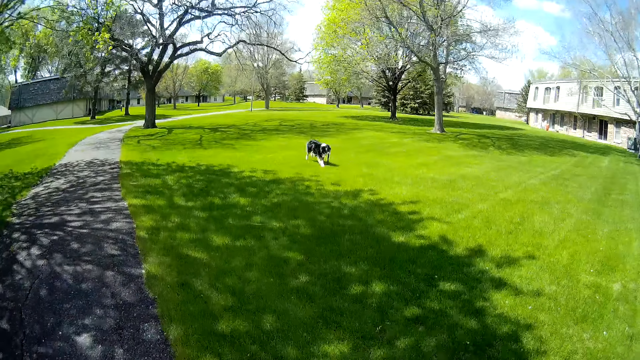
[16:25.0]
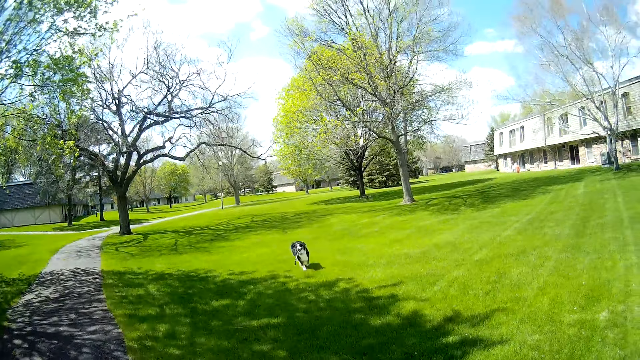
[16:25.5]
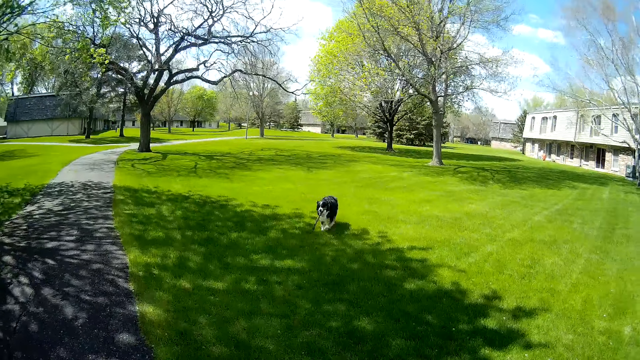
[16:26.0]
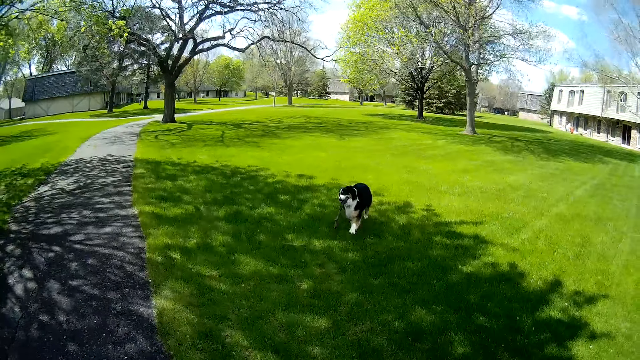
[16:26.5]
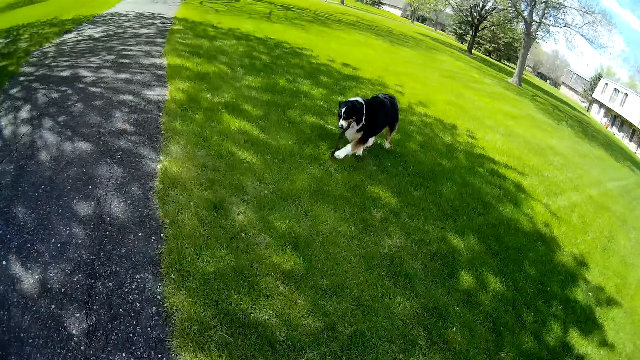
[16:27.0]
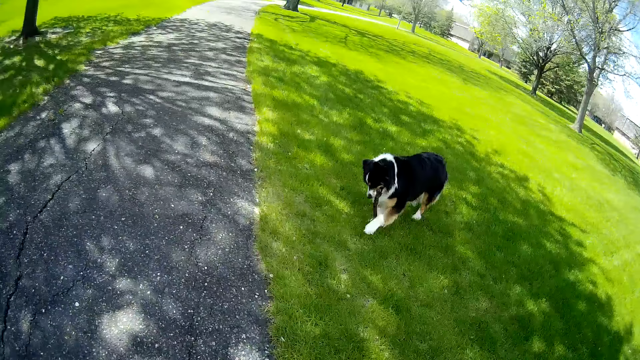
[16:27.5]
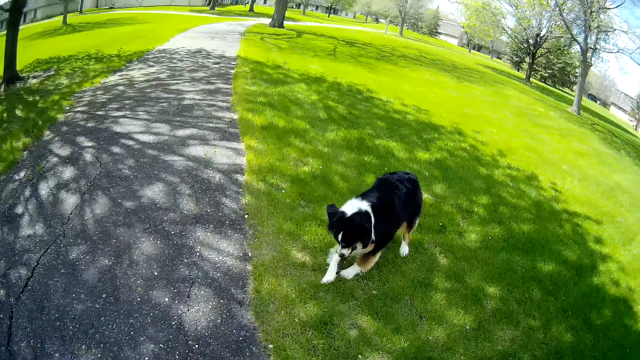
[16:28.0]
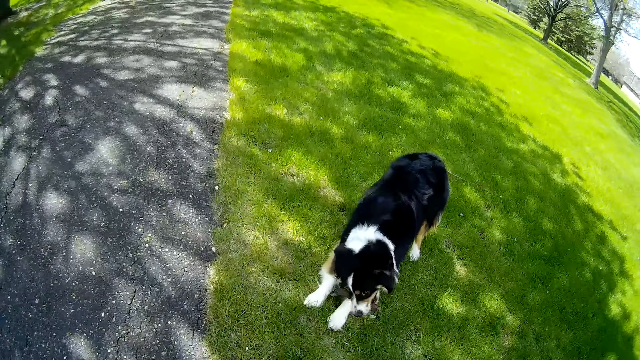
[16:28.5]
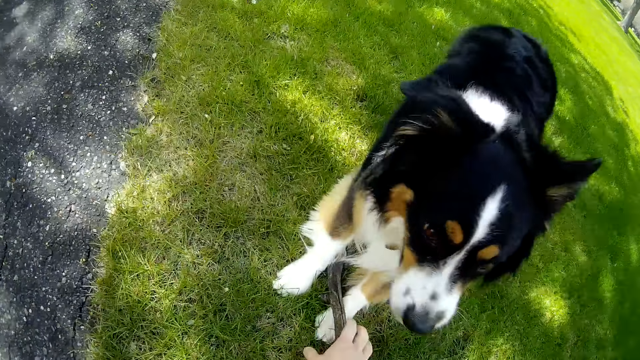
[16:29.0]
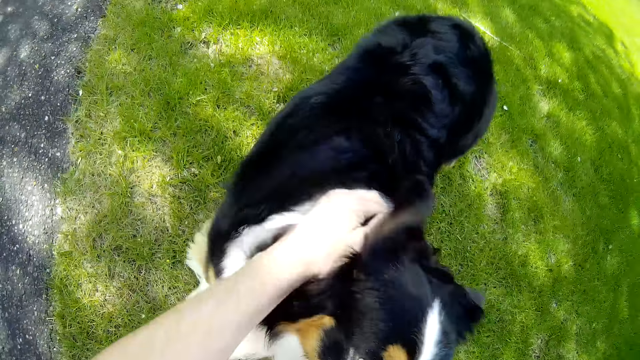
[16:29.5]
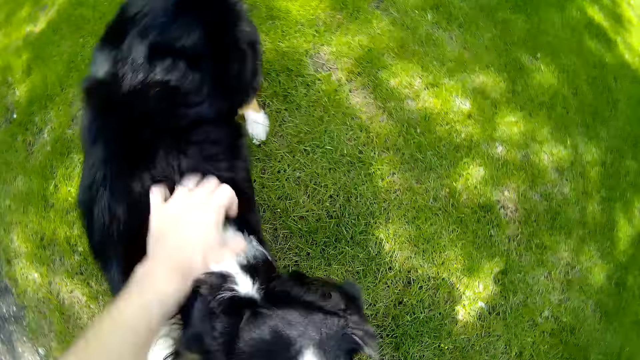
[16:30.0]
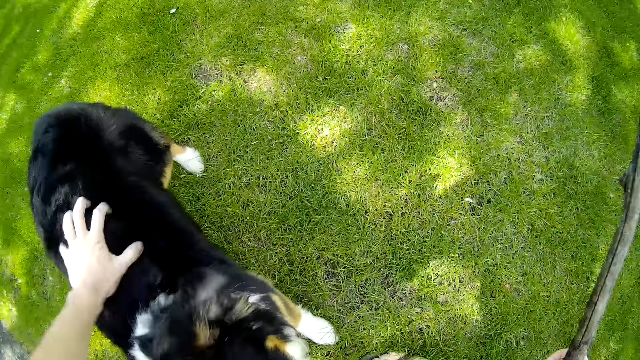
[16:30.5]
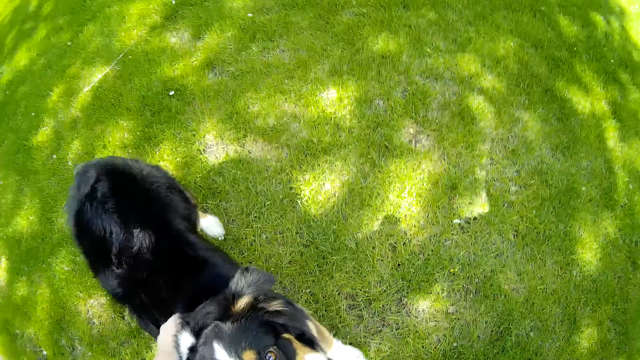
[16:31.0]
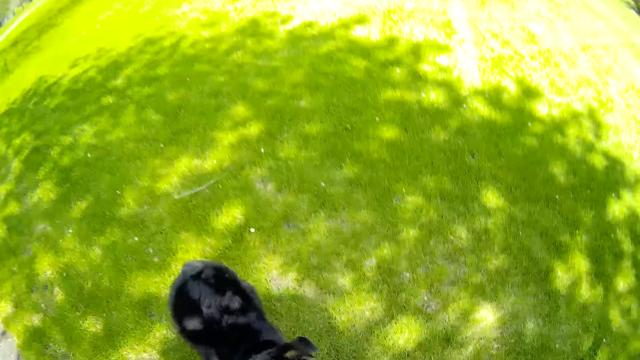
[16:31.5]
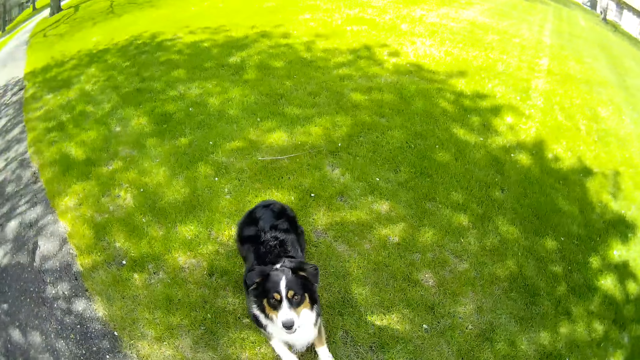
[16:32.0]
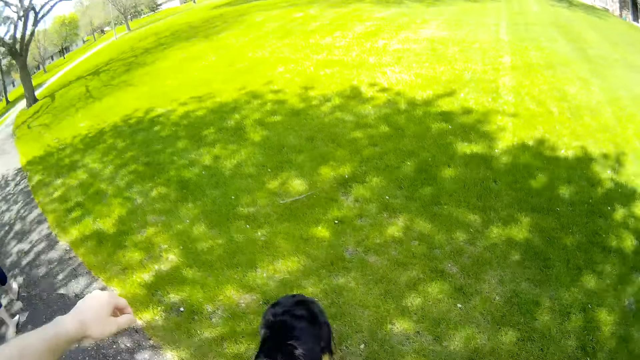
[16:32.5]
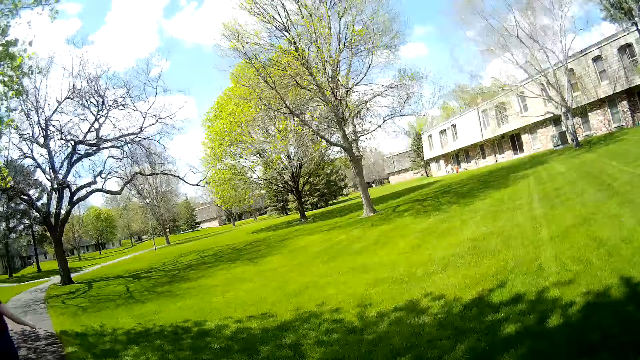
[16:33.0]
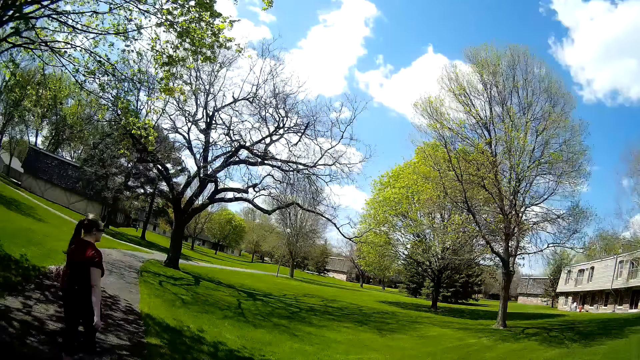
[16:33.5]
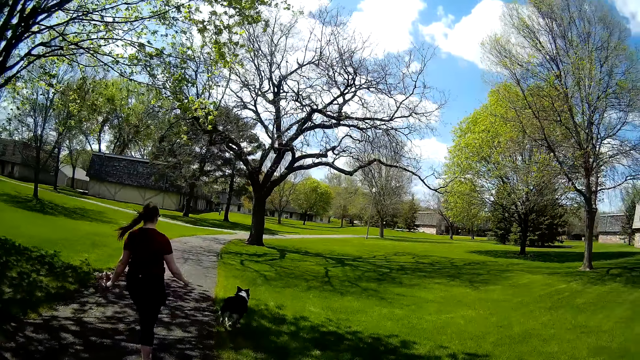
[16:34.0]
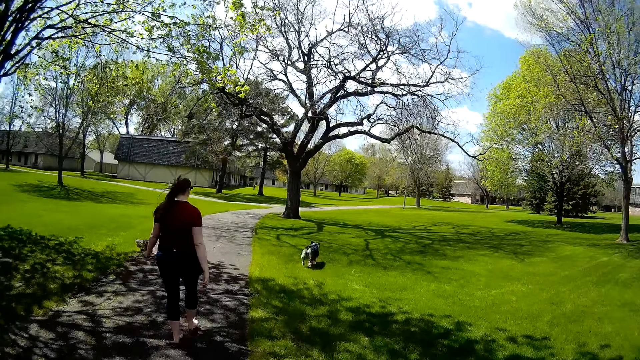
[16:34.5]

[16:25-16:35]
The dog picks up the tree branch from the lawn with its mouth. The dog runs towards the camera wearer. The camera wearer picks the tree branch from the lawn with his right hand. He rubs the dog on its head and back with his left hand. He plays with the dog. He throws the tree branch onto the lawn with his right hand. The dog runs on the lawn.

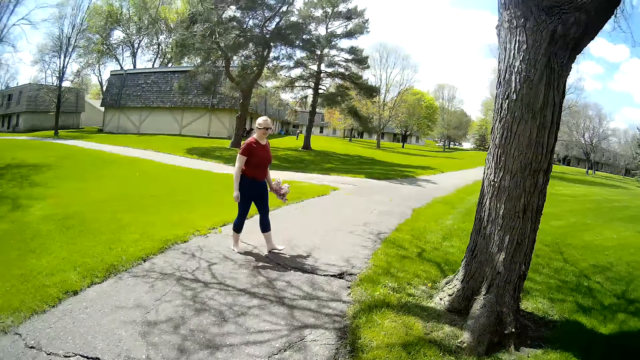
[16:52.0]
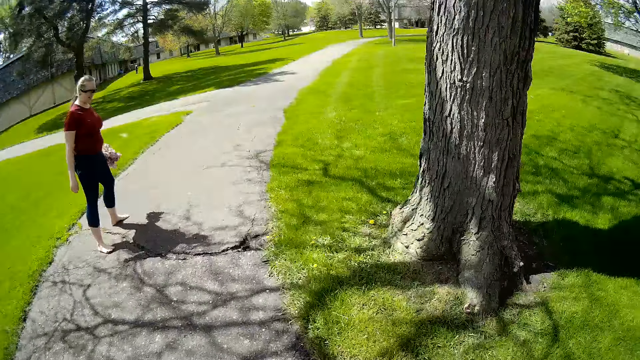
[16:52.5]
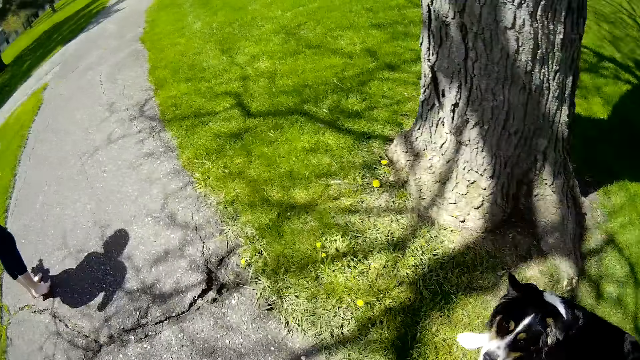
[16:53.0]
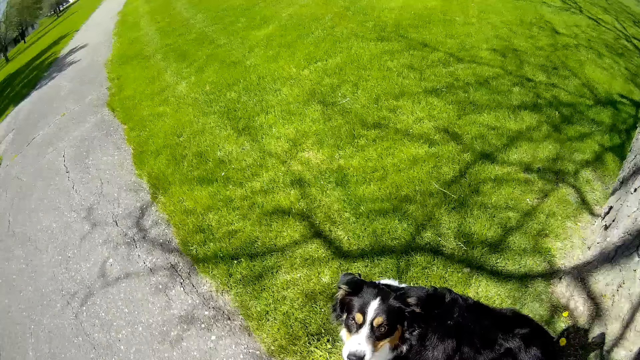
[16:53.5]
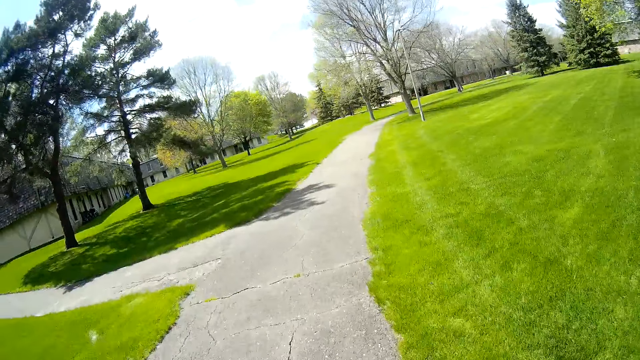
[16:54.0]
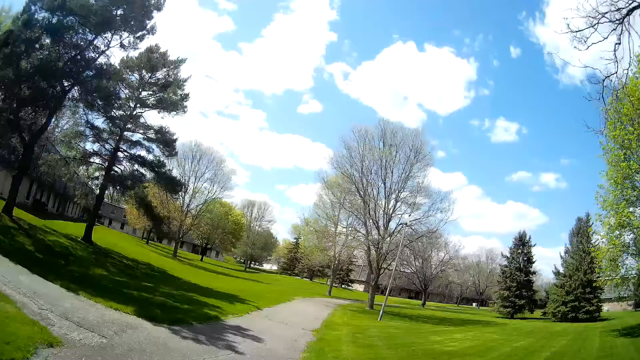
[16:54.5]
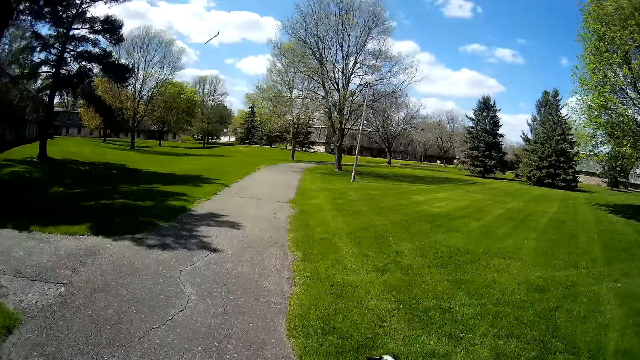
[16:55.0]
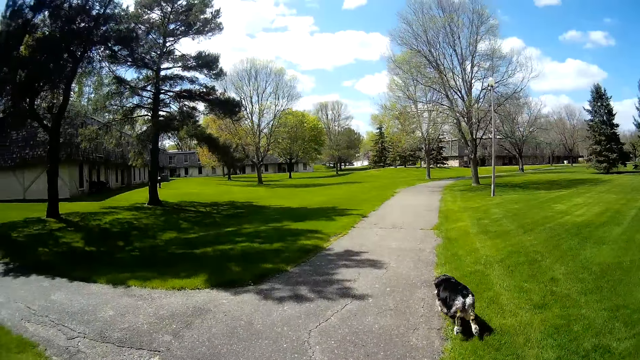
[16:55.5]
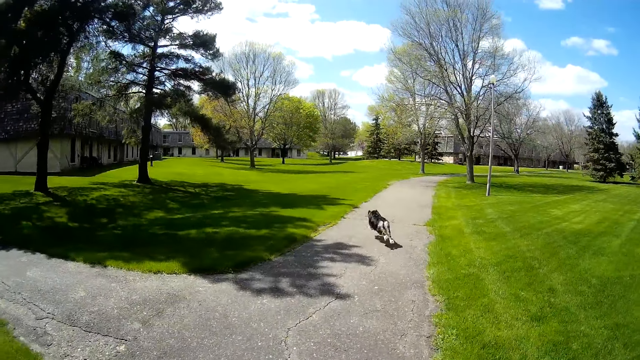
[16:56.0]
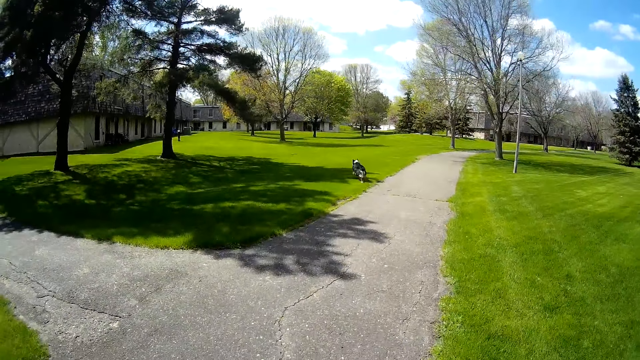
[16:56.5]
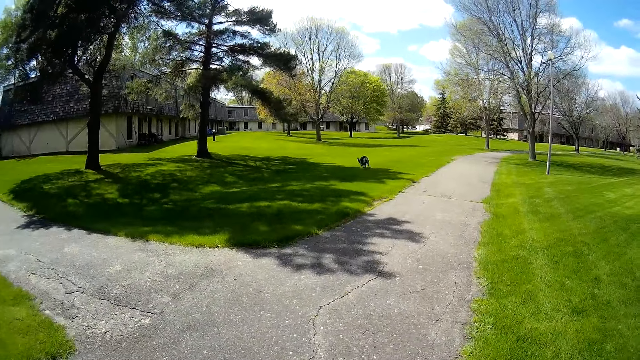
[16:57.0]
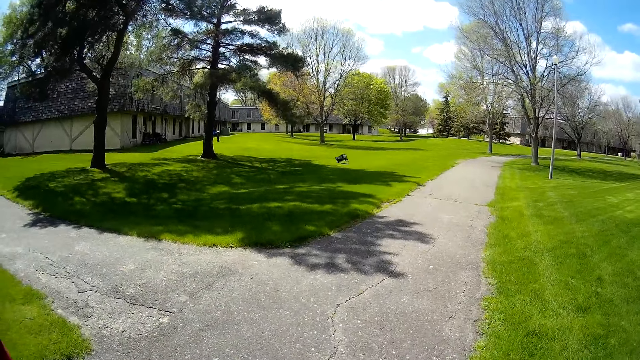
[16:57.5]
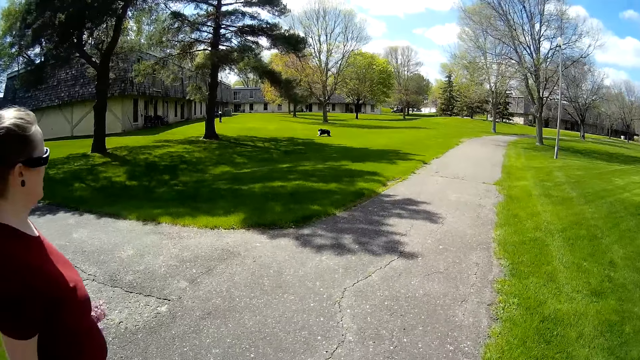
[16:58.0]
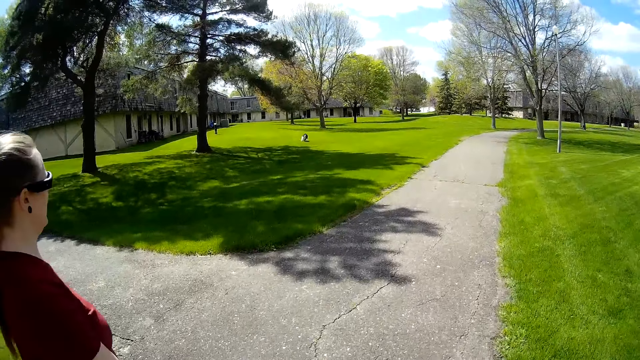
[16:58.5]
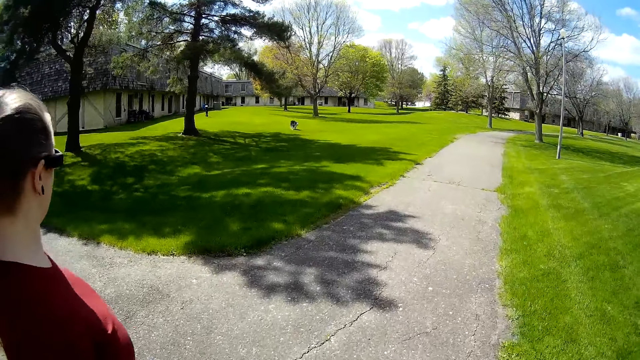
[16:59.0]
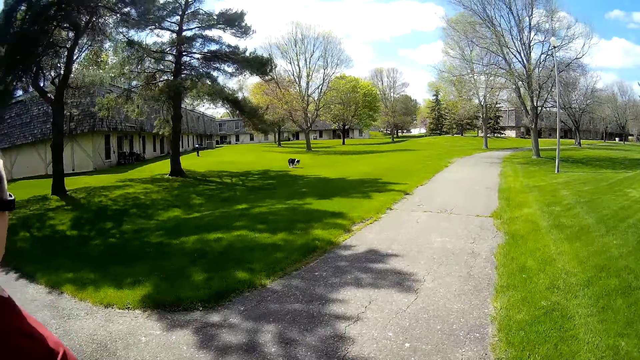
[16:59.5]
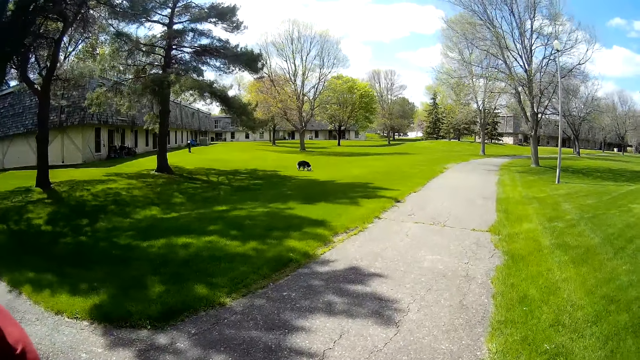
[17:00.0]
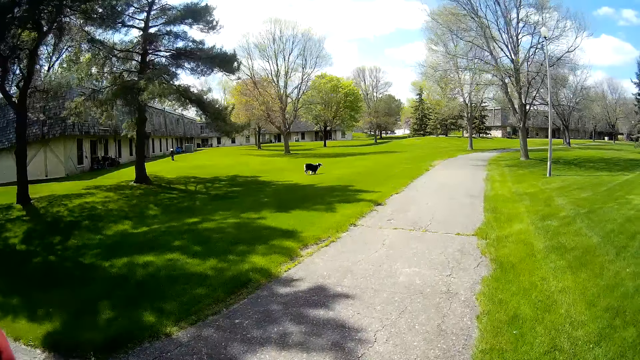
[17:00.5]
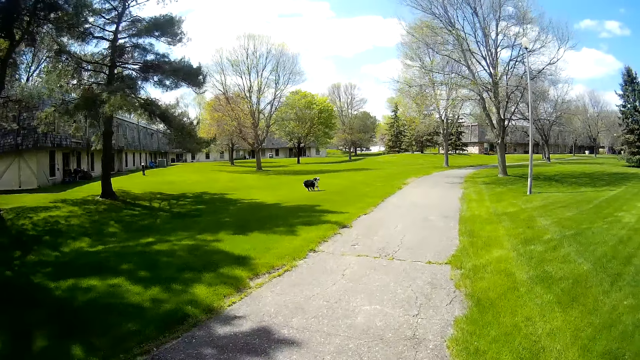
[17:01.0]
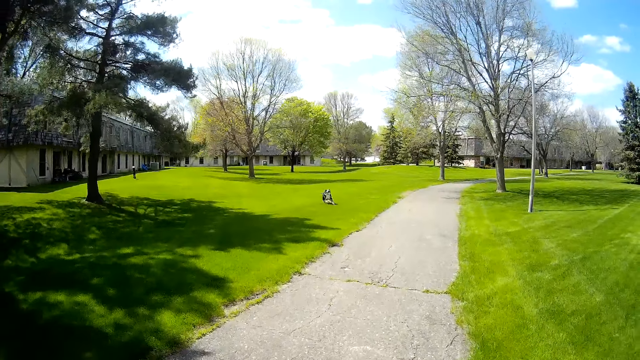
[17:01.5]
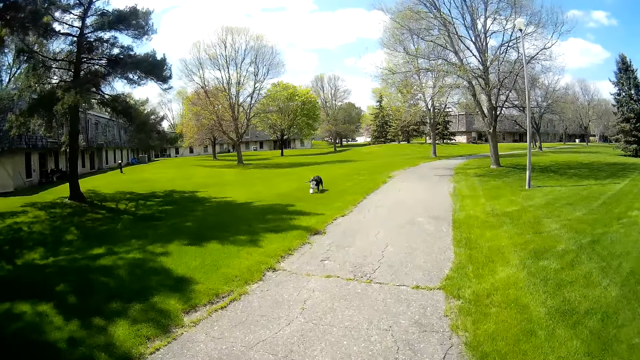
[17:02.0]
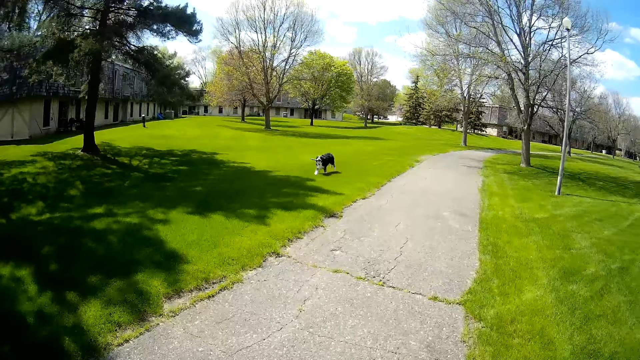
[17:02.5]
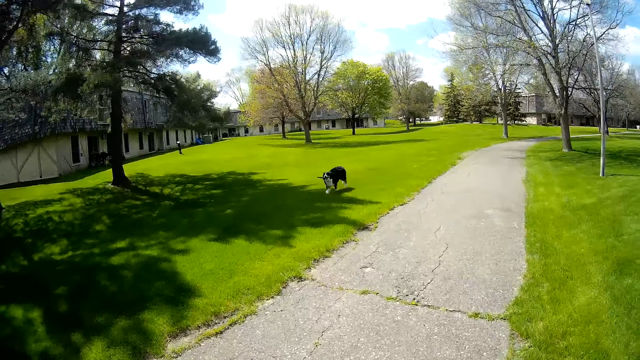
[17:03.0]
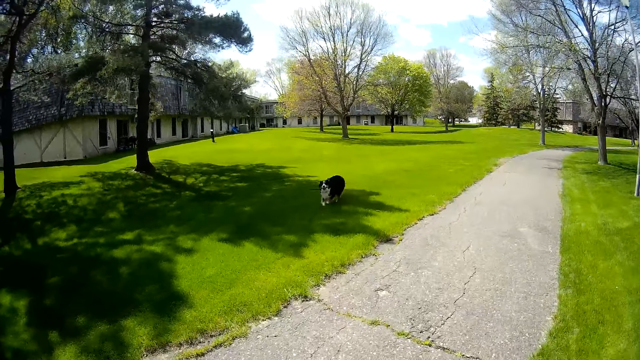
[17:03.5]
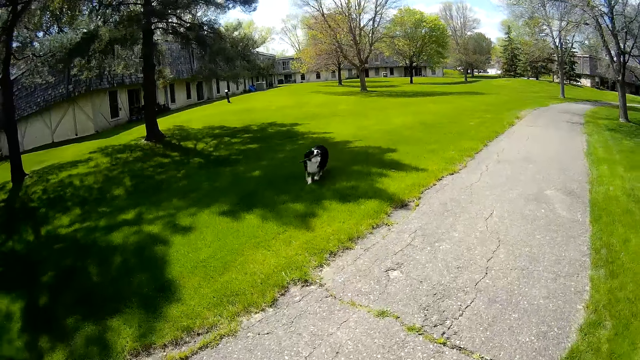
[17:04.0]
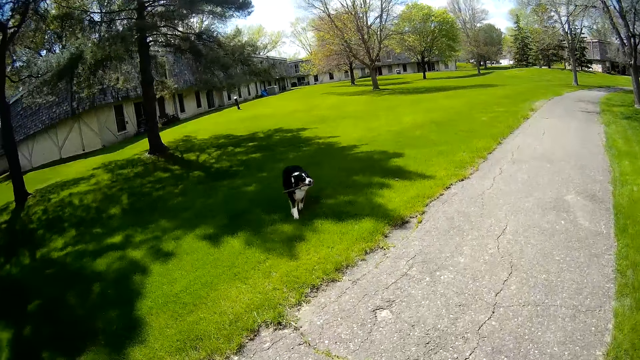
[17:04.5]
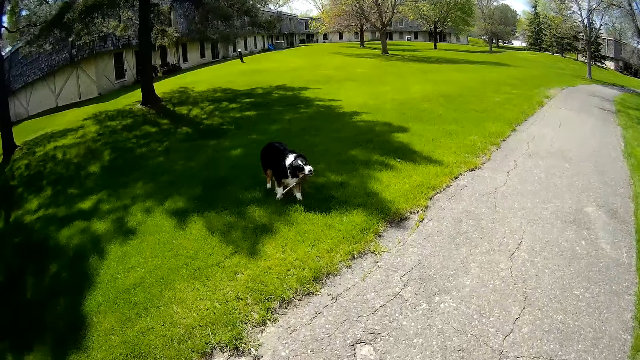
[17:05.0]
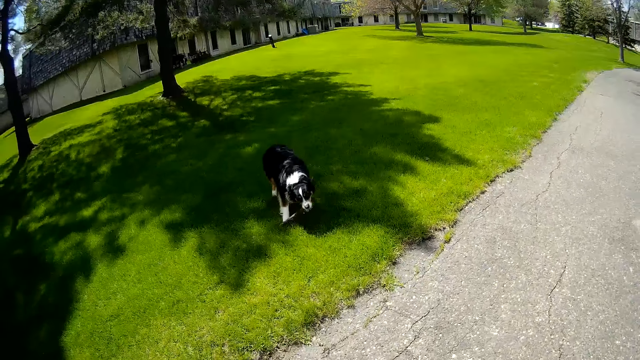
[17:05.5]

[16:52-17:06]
The camera wearer walks around the compound. He interacts with the dog. He plays with the dog. He throws the tree branch onto the lawn with his right hand. The dog runs on the lawn. The camera wearer walks around the compound. The dog picks up the tree branch from the lawn with its mouth. The dog runs towards the camera wearer.
